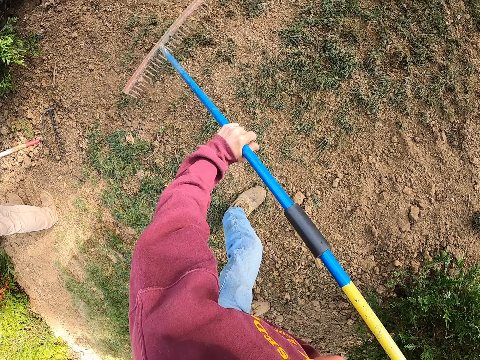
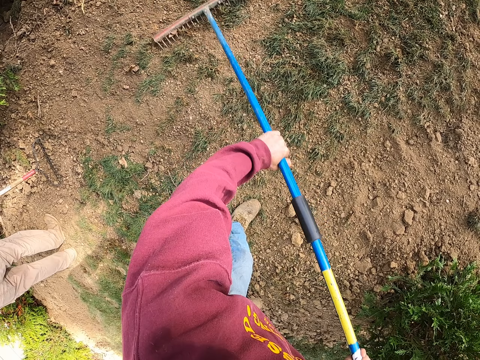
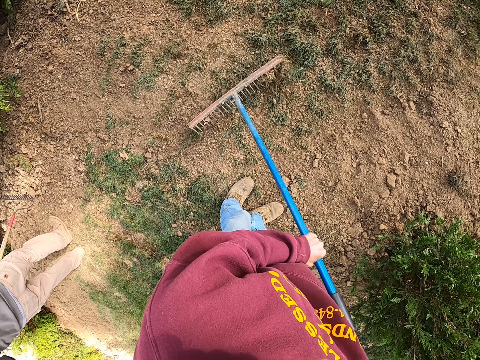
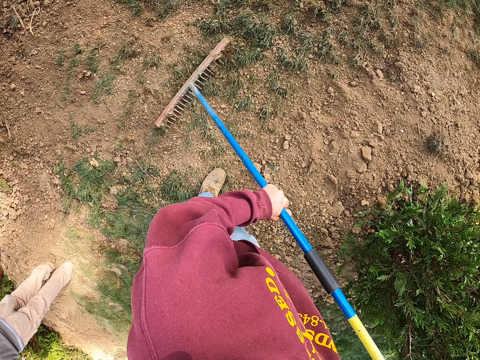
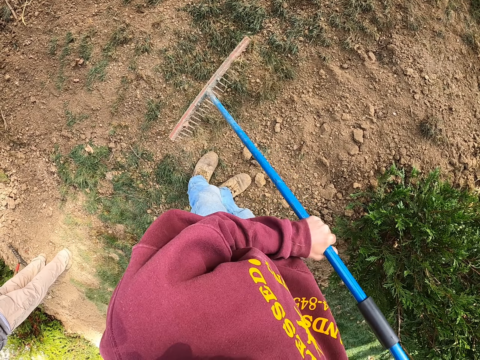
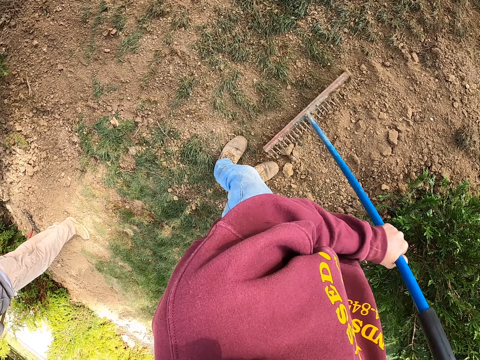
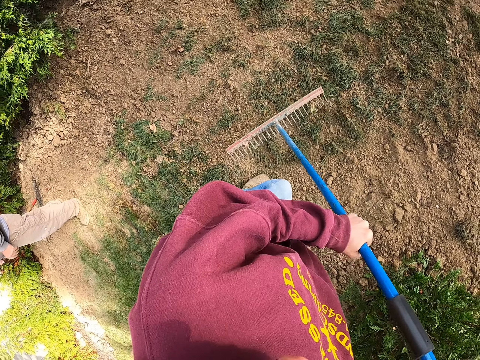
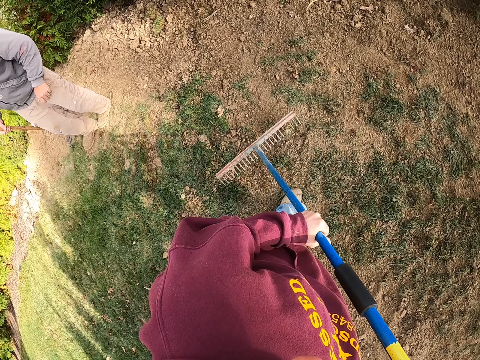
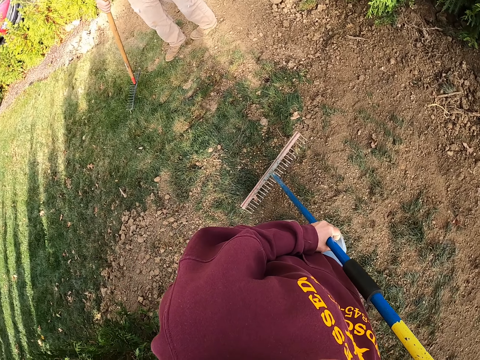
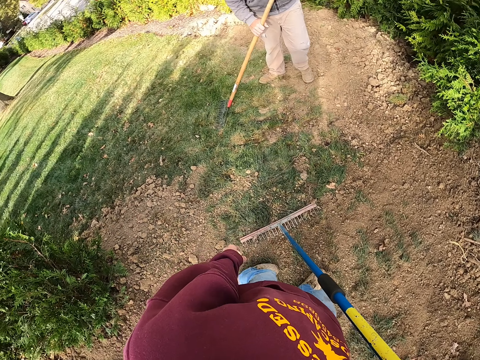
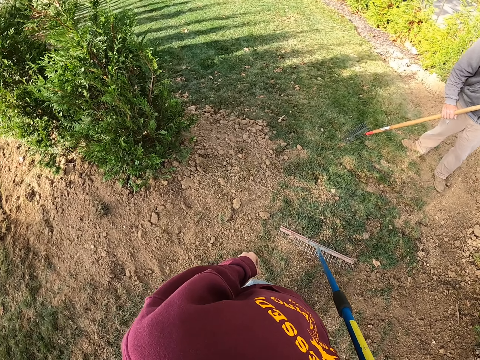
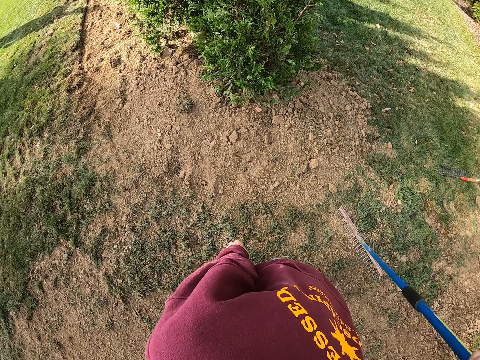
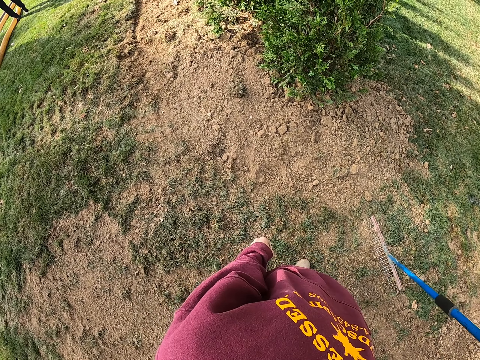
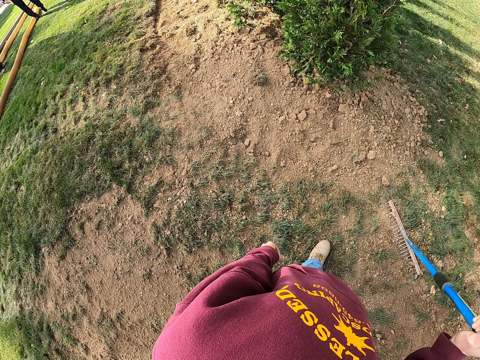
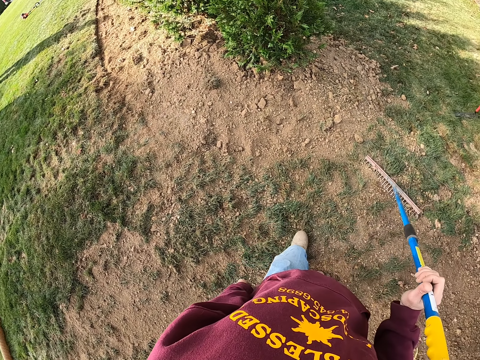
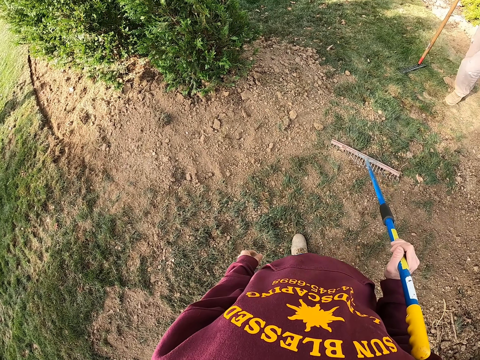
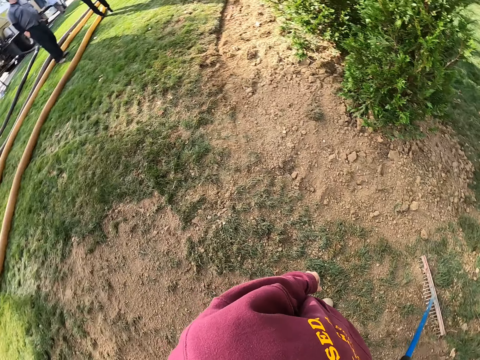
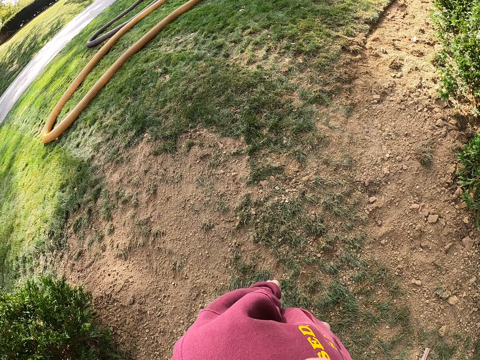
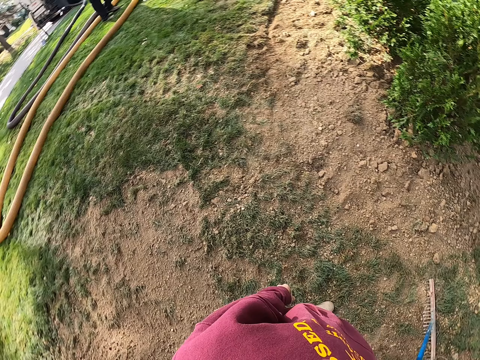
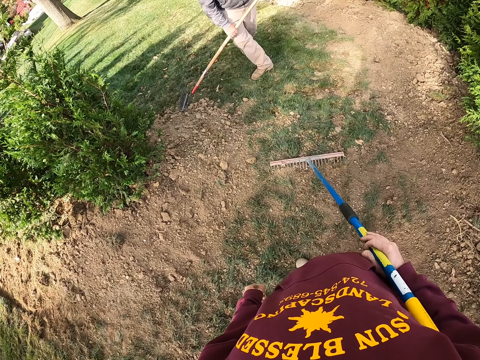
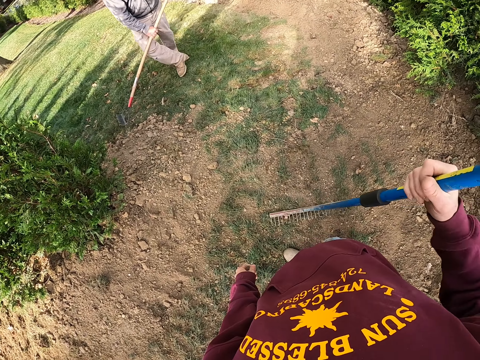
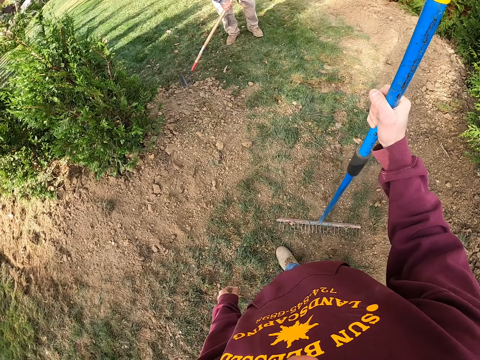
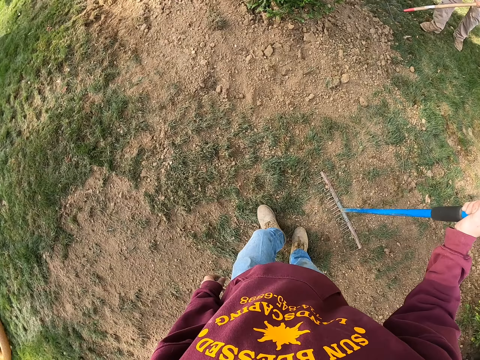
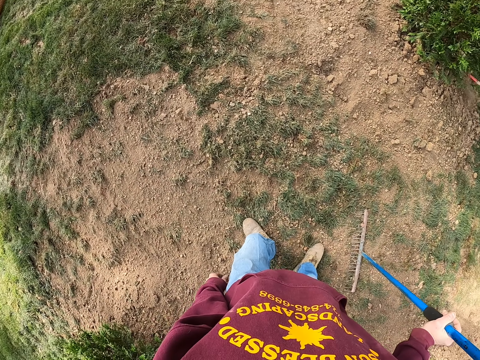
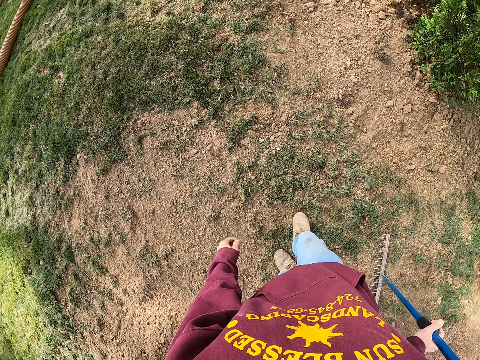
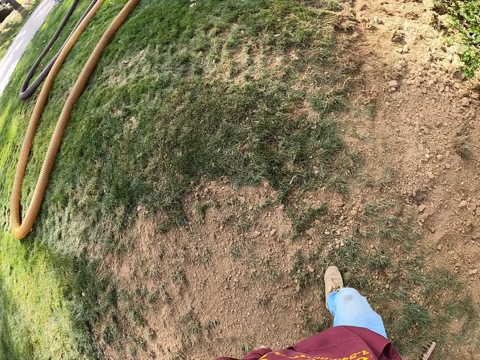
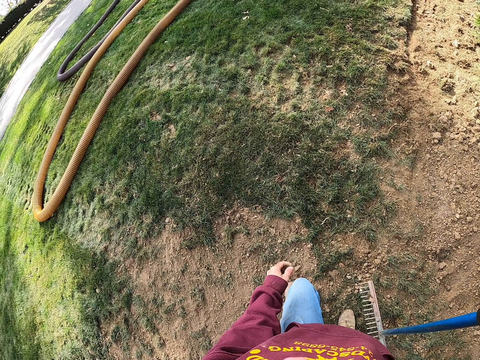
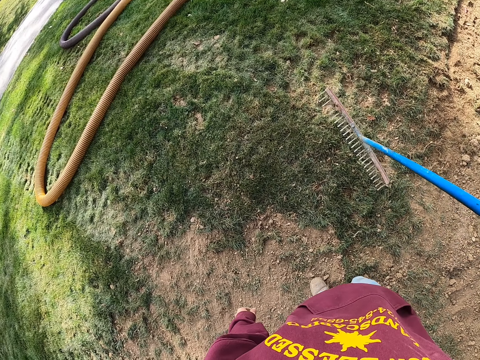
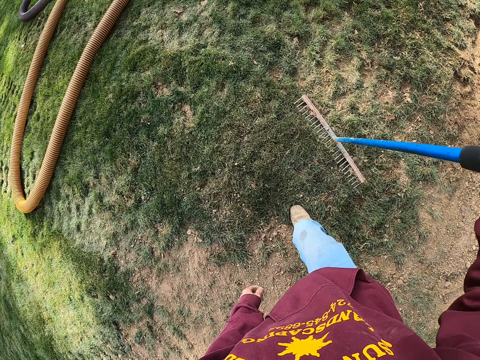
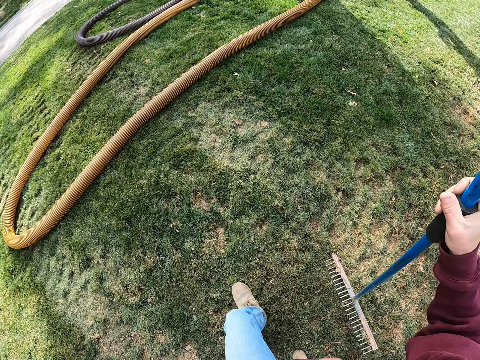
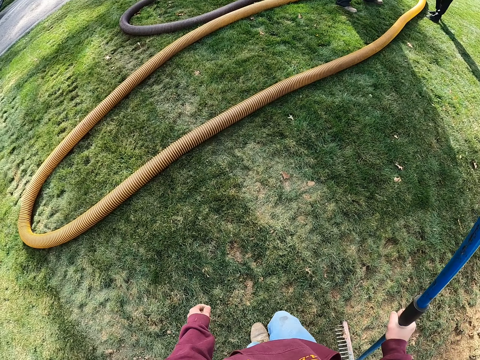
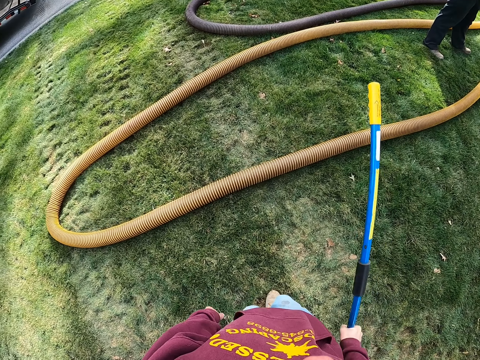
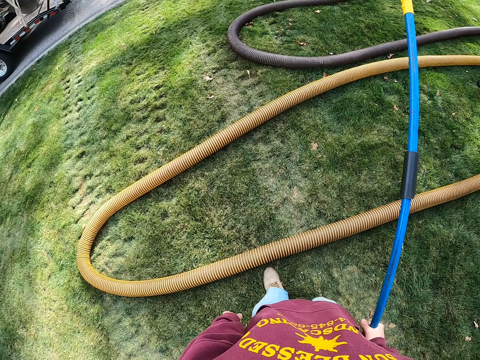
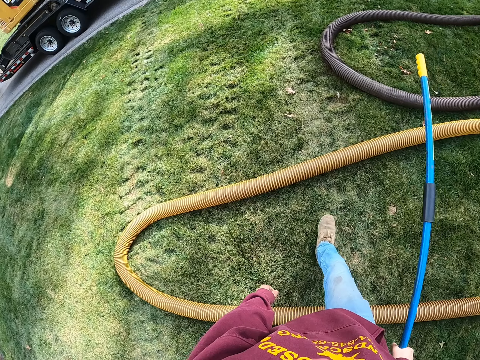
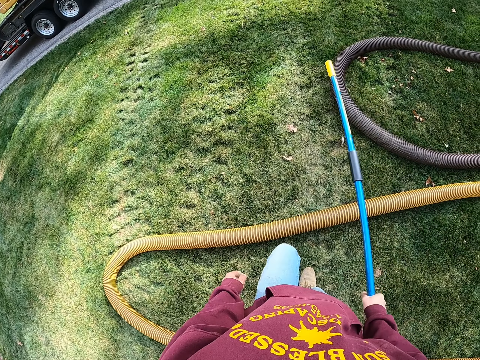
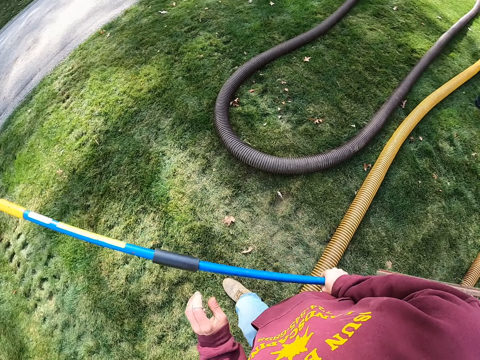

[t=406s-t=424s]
The camera wearer moves forward, pulls soil on the ground with a rake. A man moves around. The camera wearer turns around. The man moves around. The camera wearer looks around. The man stands close to the camera wearer. He moves around. The camera wearer moves the rake. The man moves stones with a rake. The camera wearer looks around. They walk around with the rake.

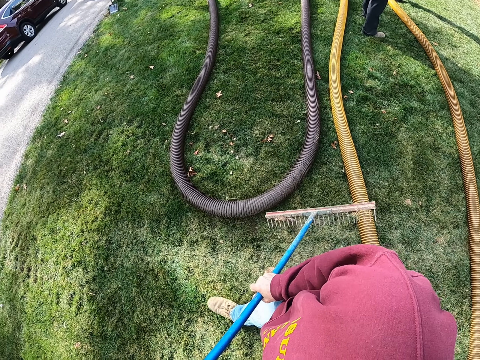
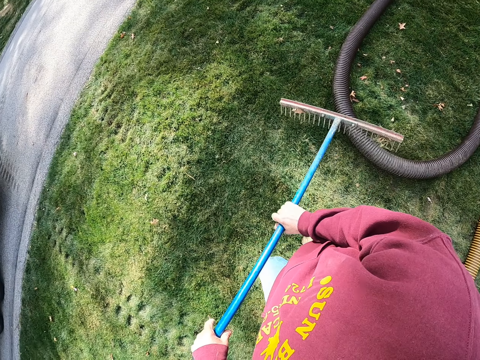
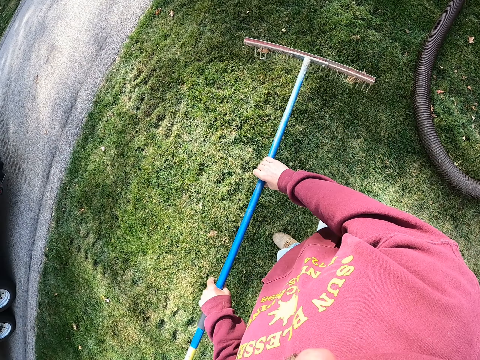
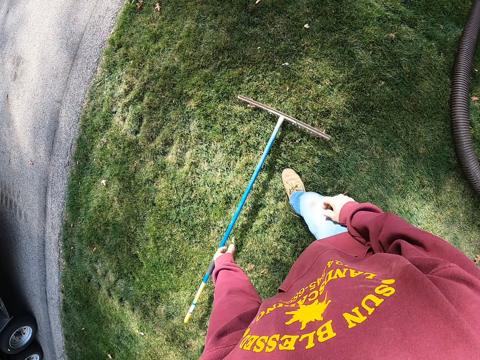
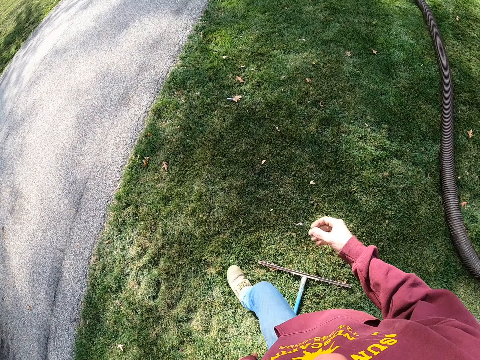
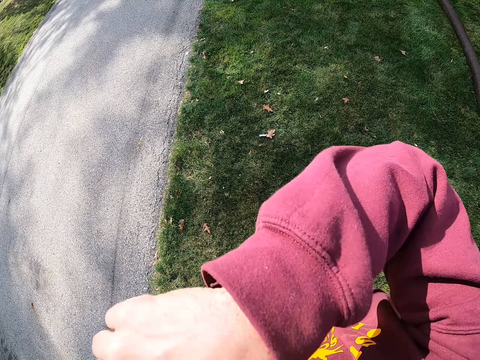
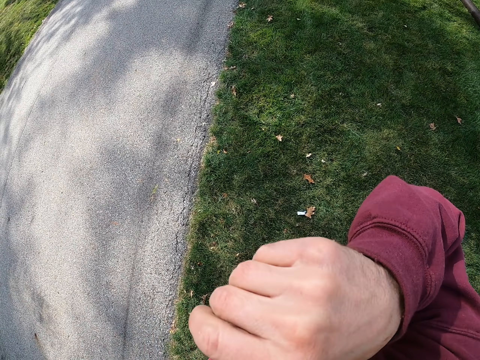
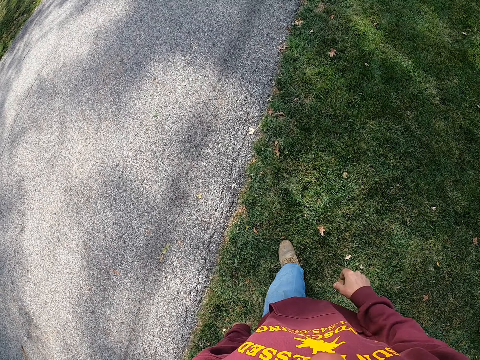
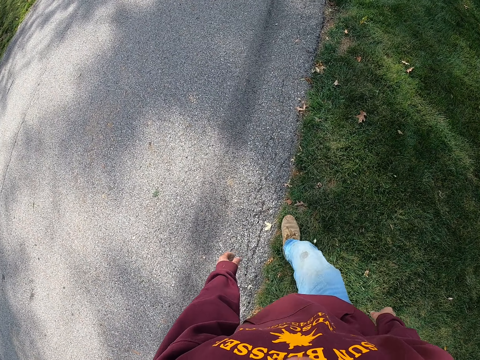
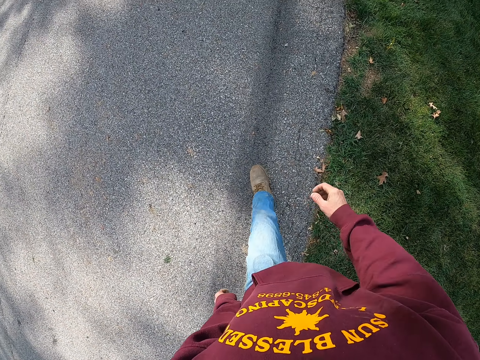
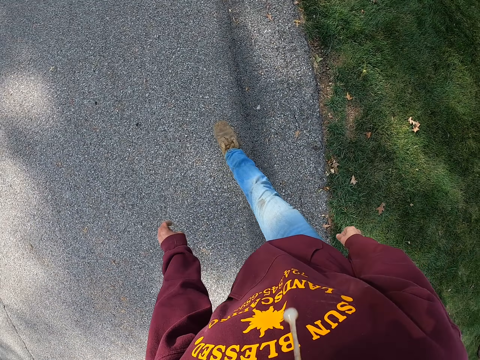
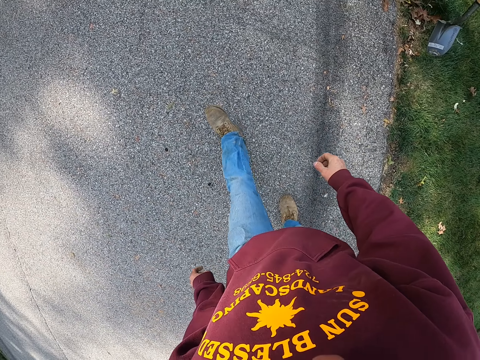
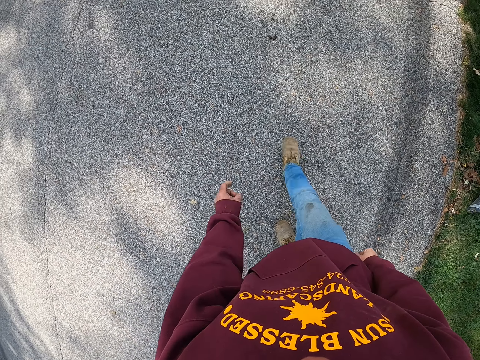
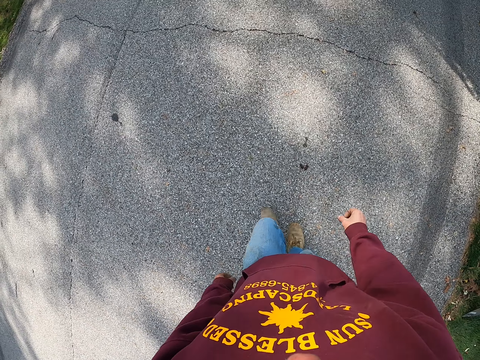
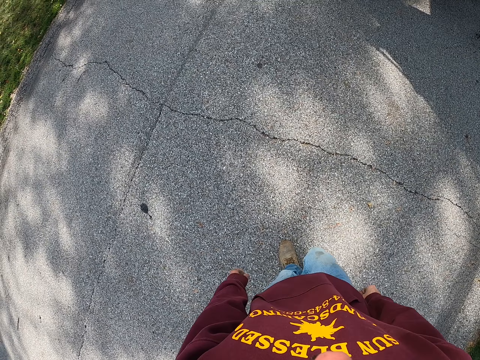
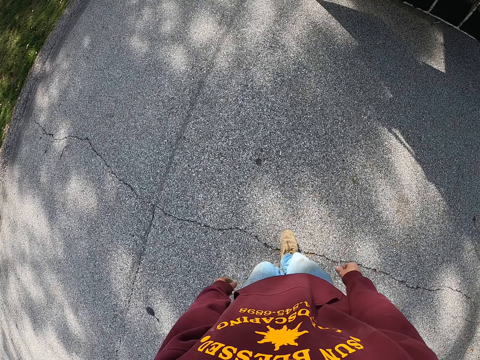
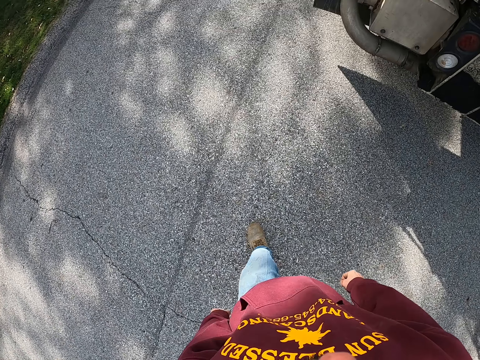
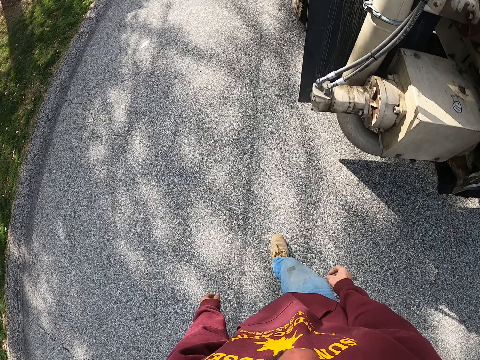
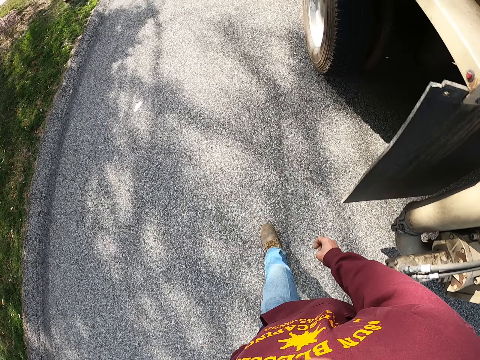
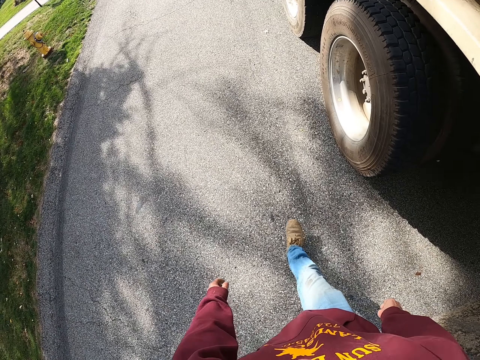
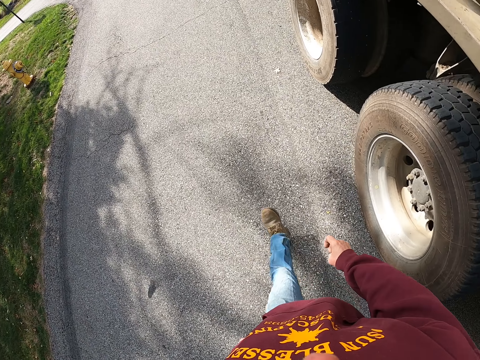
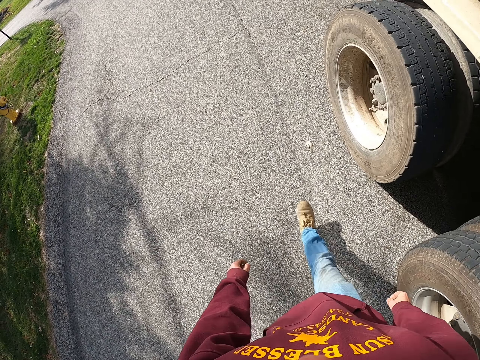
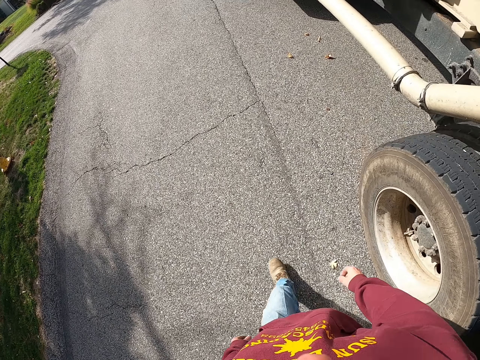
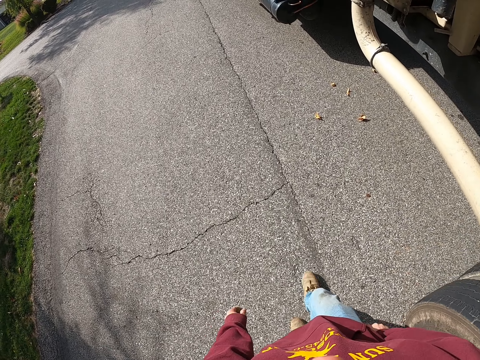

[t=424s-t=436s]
The camera wearer puts a rake on the grass. They walk around, wipe the face with the hand, and spit.
